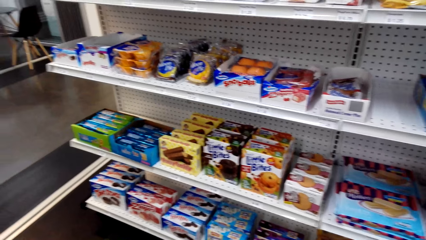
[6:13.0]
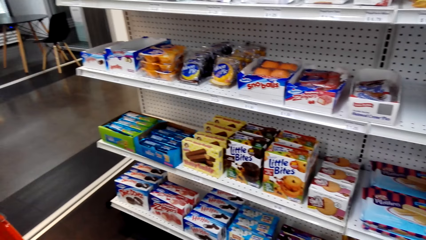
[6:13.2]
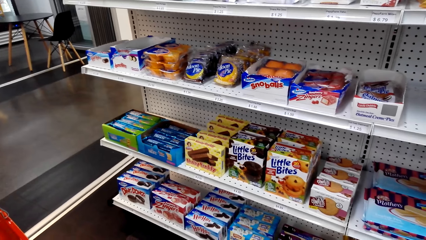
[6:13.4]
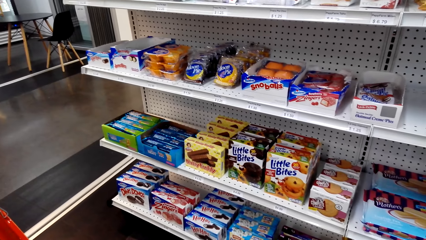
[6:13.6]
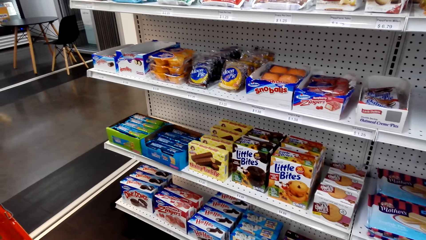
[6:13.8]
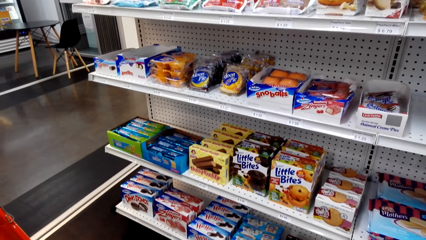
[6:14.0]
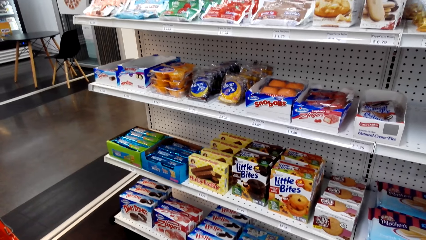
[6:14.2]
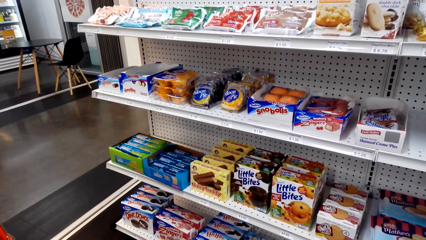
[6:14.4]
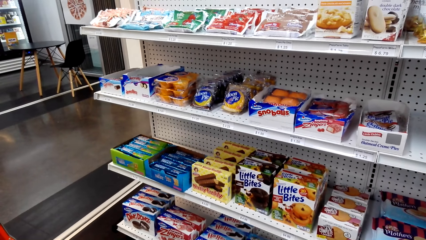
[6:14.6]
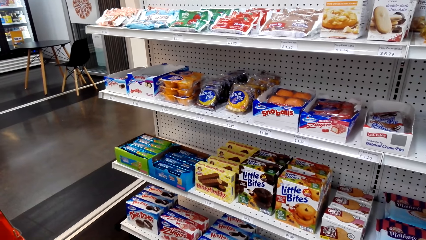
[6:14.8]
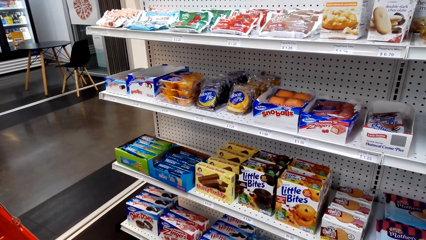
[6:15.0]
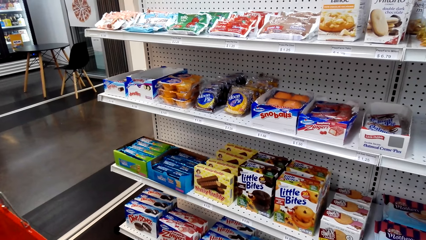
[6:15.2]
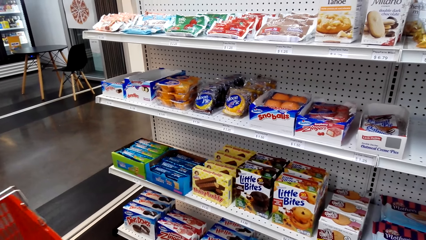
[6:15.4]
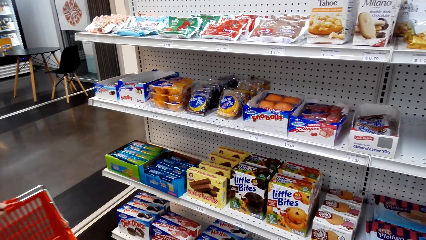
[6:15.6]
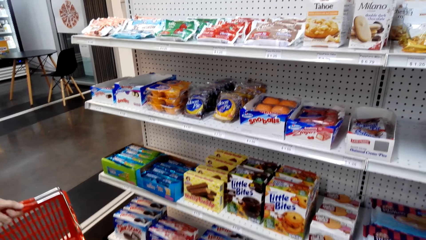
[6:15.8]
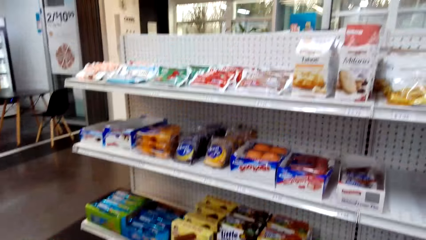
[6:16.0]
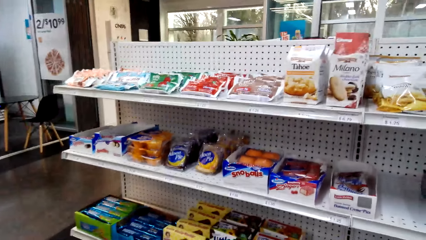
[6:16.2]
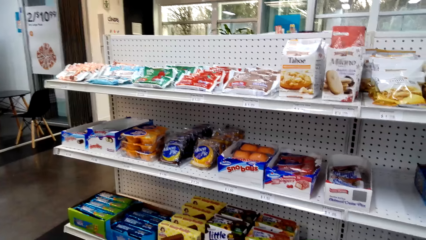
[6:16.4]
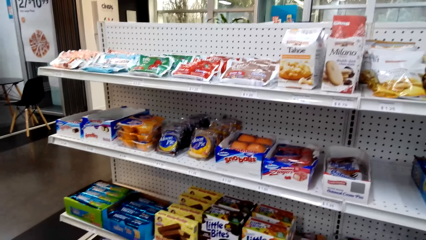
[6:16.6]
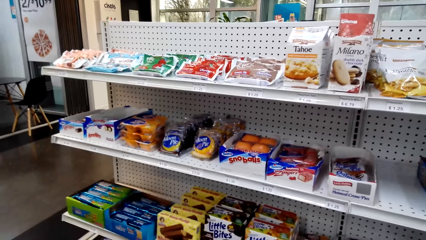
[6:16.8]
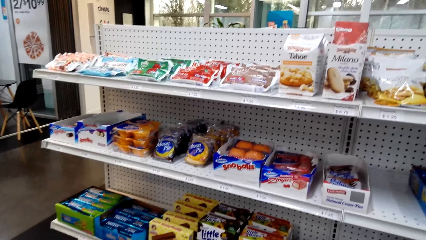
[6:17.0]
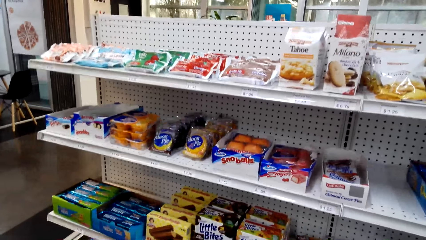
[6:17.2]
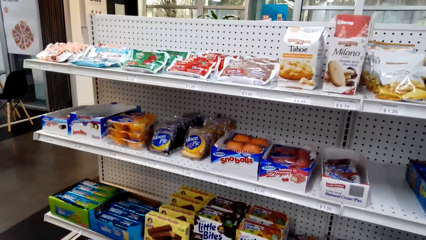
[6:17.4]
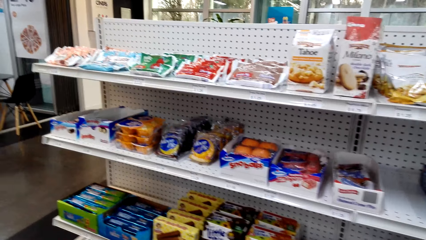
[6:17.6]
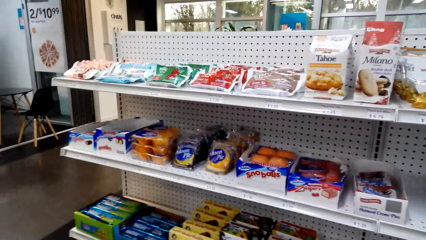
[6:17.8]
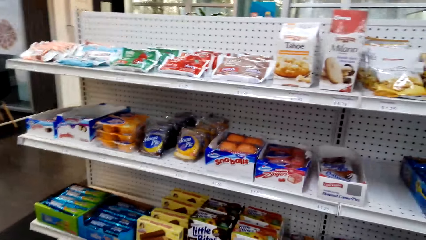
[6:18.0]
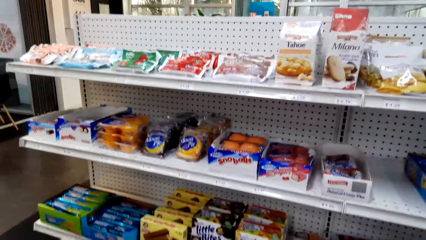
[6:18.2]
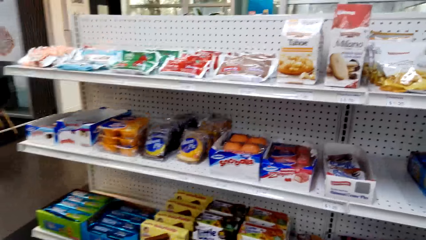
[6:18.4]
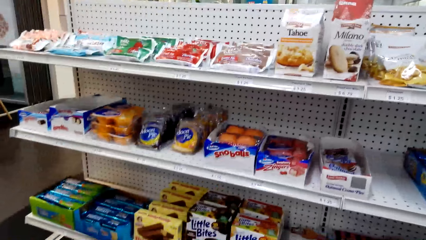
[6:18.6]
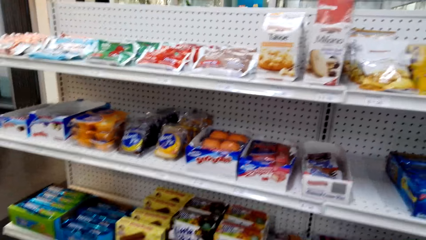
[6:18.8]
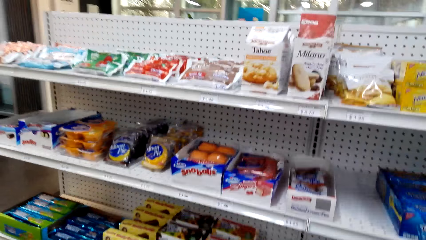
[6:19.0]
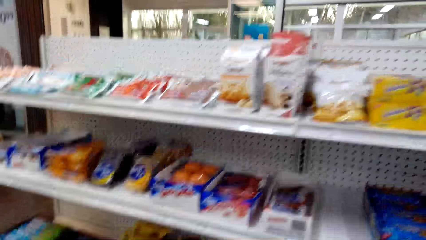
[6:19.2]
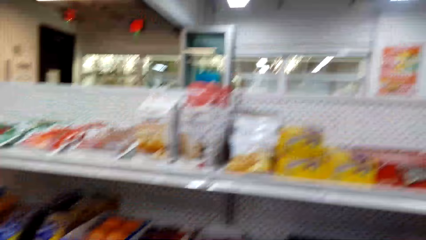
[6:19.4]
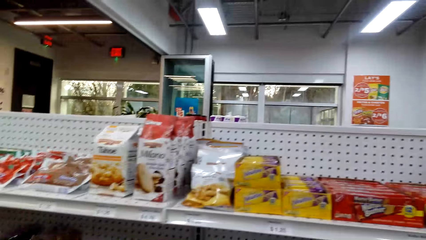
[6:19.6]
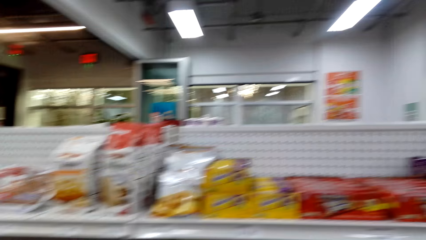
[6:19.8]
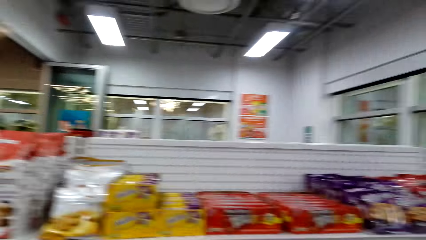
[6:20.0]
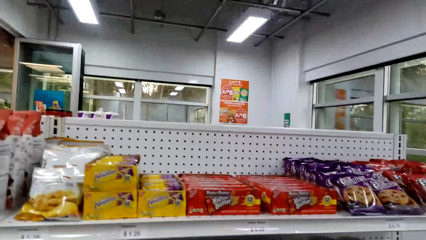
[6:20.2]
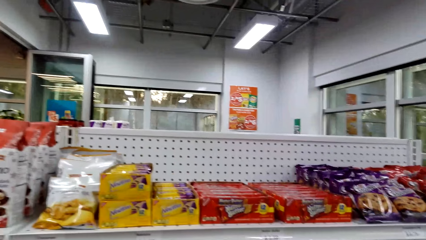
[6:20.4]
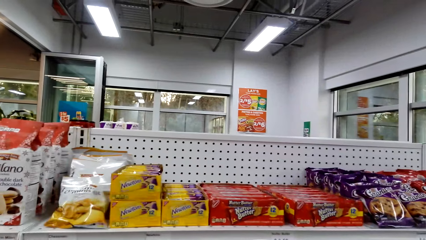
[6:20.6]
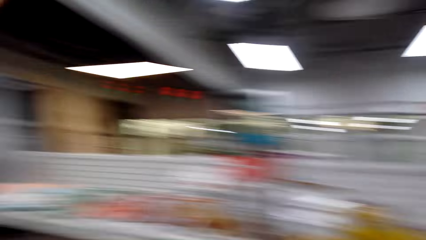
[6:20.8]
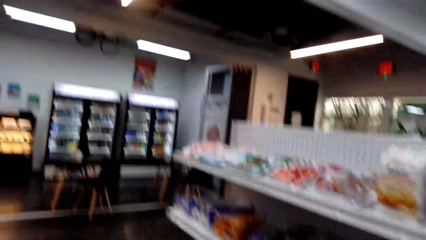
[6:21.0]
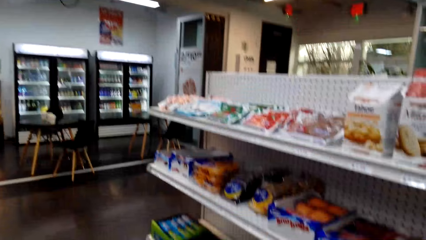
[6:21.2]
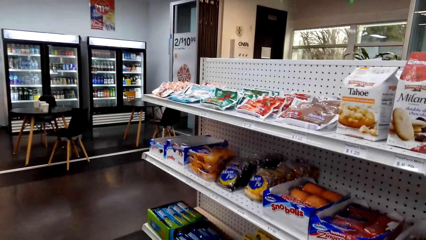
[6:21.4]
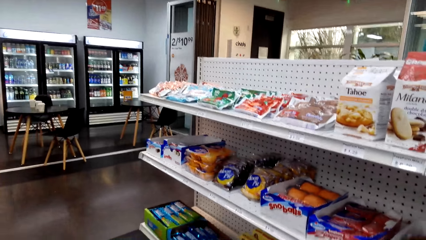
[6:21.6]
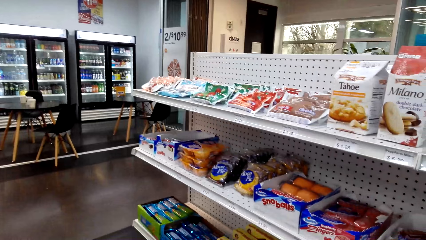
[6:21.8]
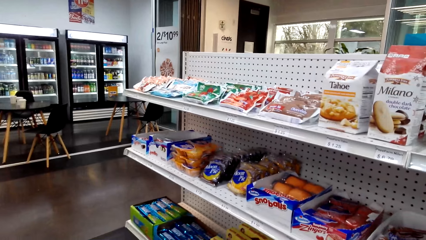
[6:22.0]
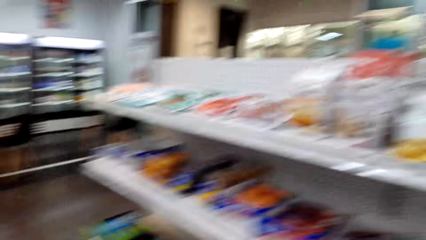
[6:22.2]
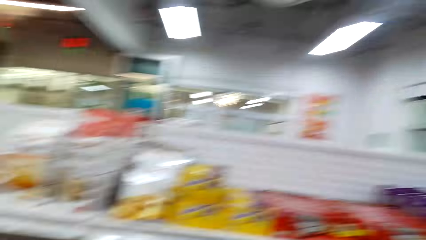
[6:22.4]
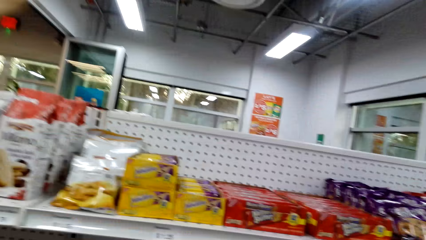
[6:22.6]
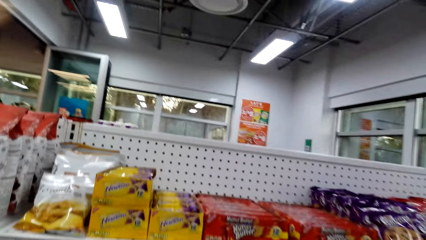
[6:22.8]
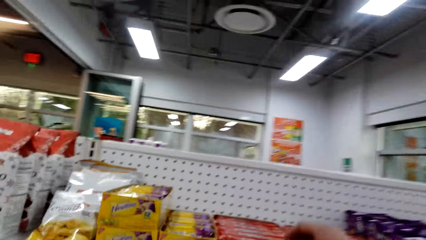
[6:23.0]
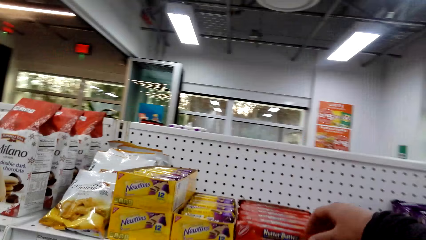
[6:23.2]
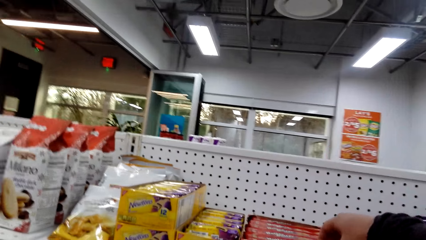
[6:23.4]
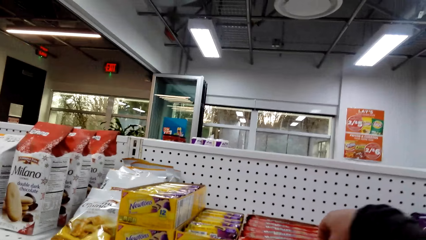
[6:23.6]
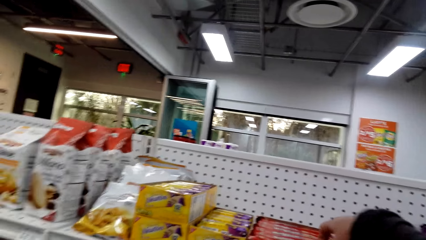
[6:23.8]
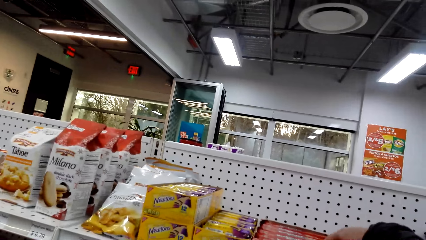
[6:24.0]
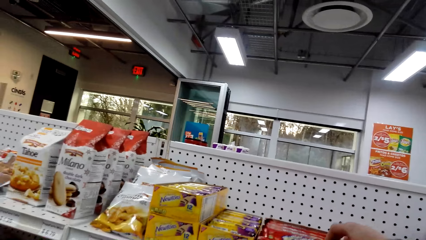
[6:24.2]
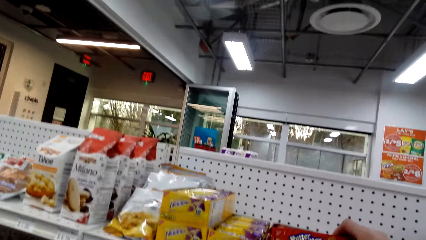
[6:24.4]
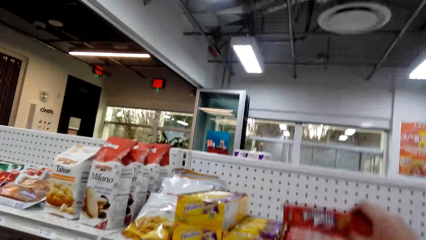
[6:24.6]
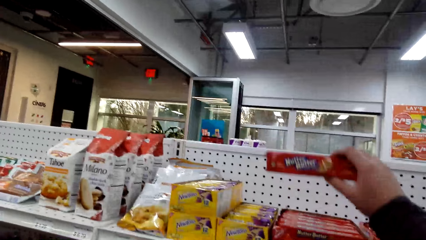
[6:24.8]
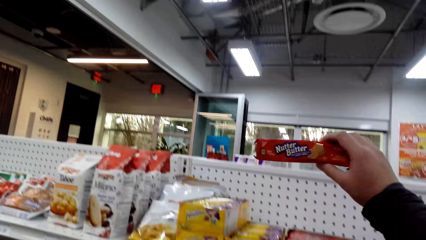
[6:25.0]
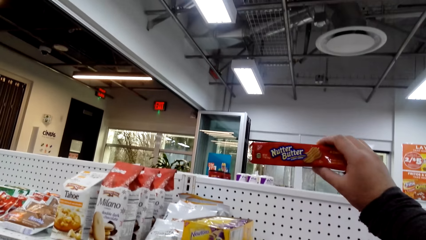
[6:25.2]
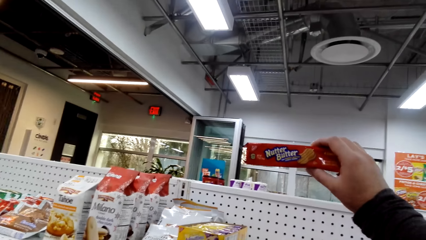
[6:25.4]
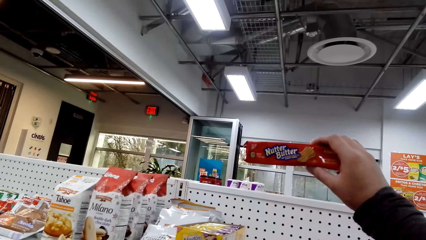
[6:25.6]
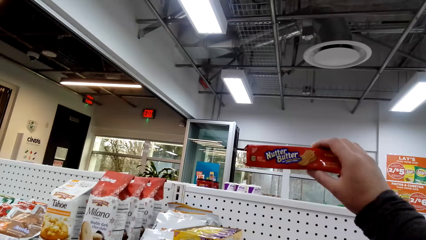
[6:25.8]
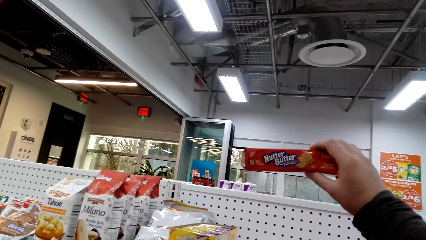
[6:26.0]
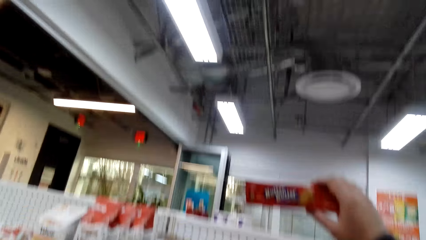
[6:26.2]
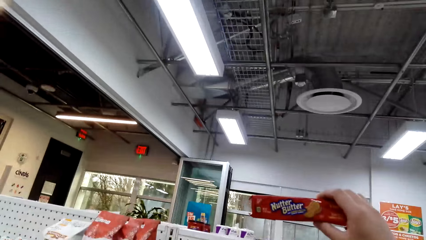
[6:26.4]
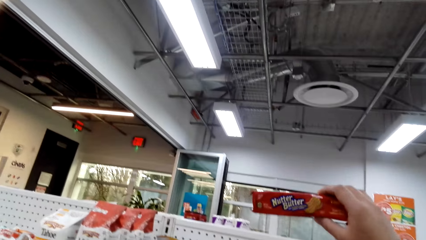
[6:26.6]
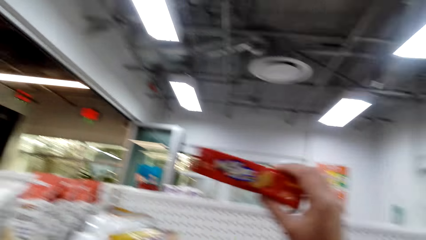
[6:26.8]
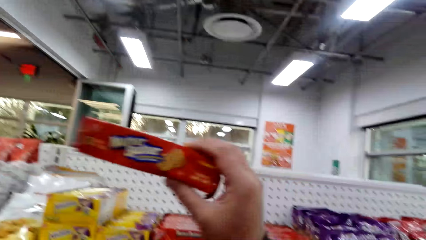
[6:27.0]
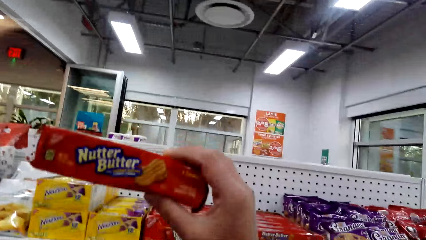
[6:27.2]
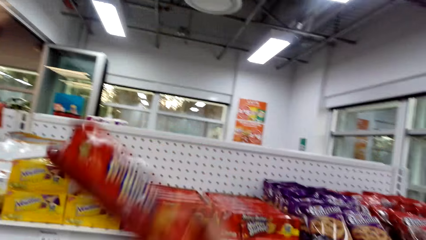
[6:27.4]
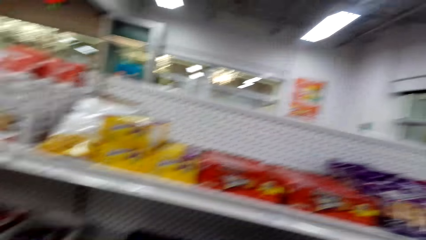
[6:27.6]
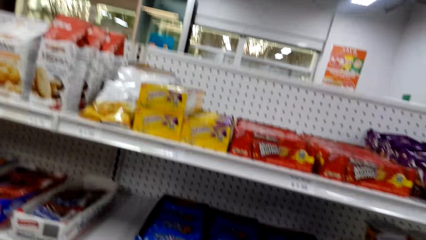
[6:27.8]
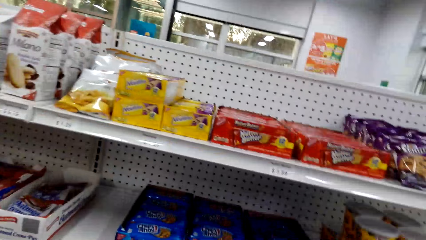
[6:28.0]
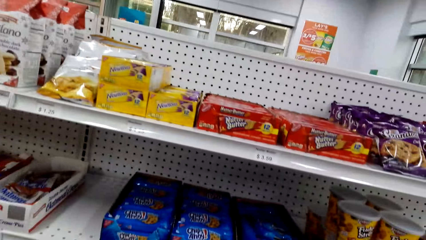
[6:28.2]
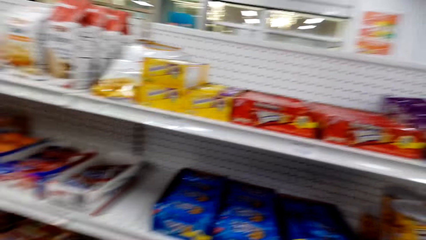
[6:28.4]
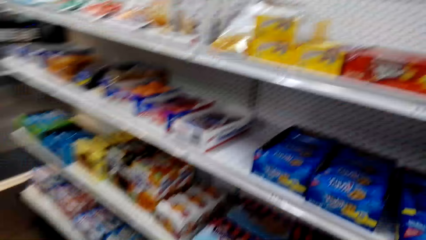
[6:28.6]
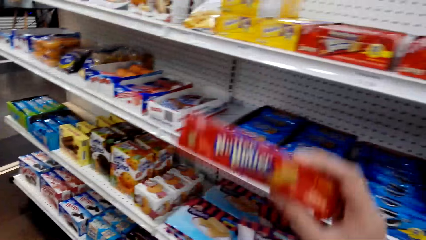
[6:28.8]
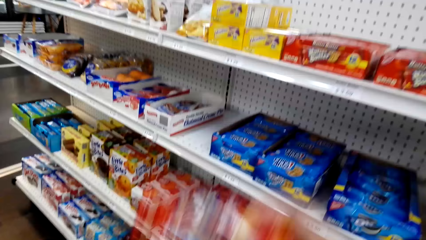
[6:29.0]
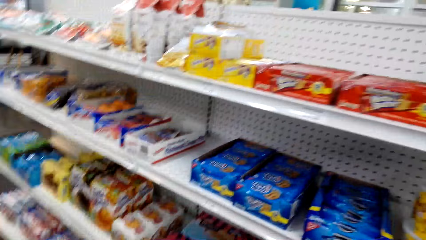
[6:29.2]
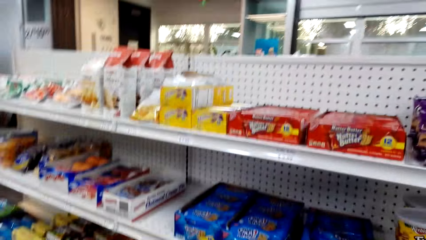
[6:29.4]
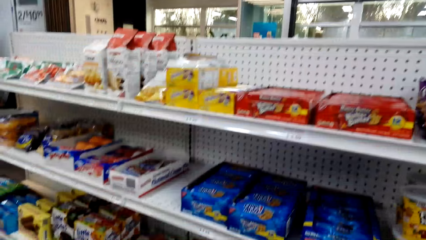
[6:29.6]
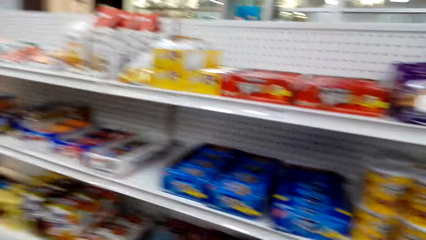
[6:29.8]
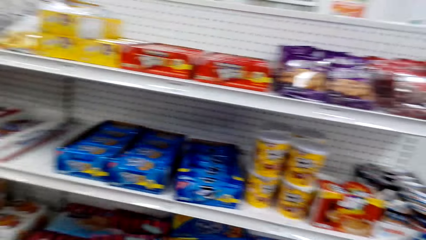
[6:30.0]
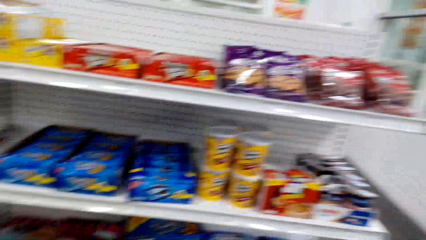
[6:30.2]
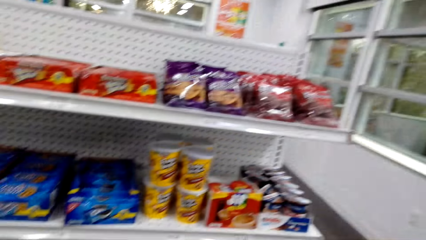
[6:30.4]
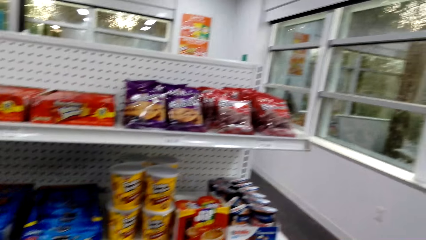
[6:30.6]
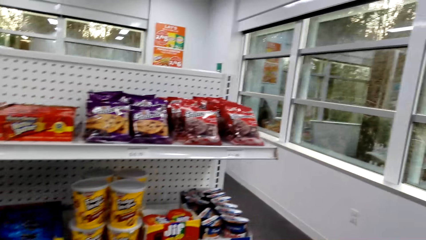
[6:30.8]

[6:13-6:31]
A woman moves the bucket. The camera wearer looks around. They pick up the Nutter Butter. They examine the Nutter Butter. They drop the Nutter Butter. They lift the Nutter Butter. They drop the Nutter Butter.
